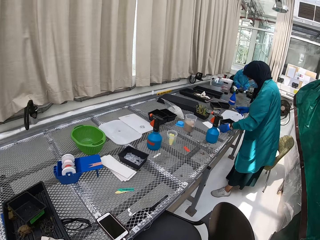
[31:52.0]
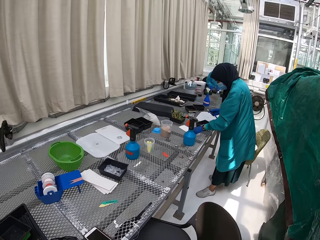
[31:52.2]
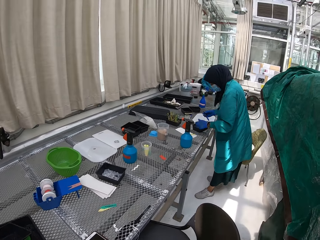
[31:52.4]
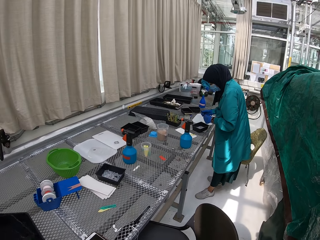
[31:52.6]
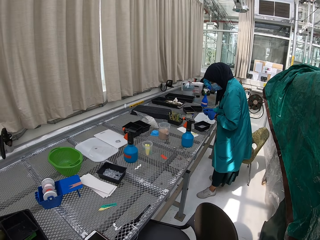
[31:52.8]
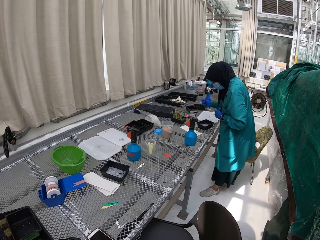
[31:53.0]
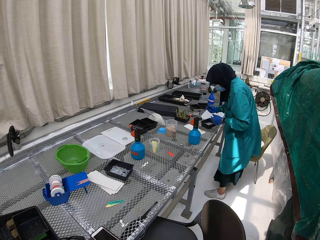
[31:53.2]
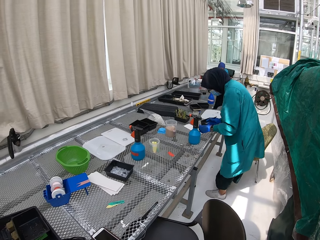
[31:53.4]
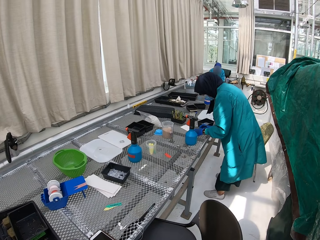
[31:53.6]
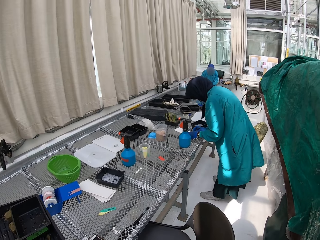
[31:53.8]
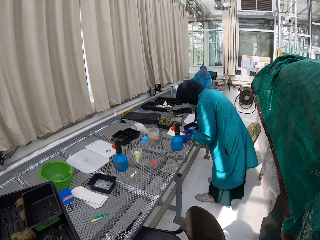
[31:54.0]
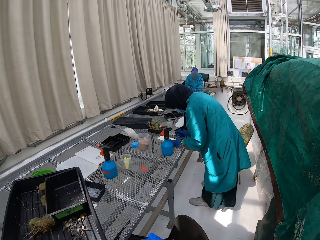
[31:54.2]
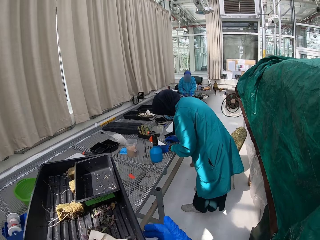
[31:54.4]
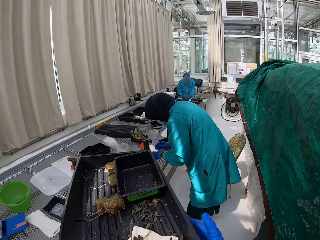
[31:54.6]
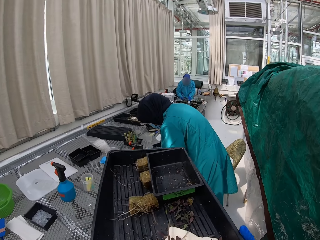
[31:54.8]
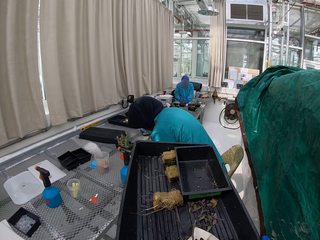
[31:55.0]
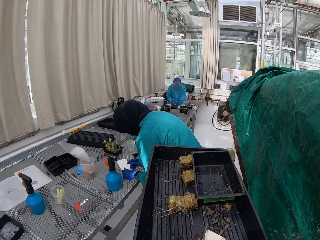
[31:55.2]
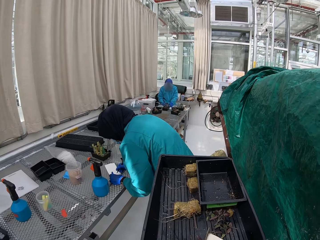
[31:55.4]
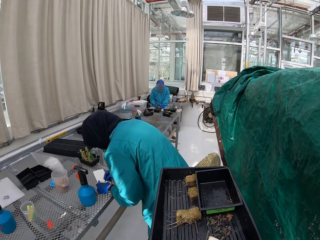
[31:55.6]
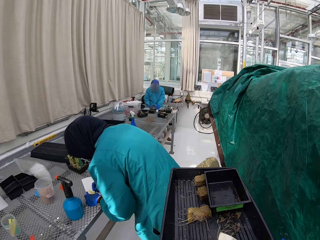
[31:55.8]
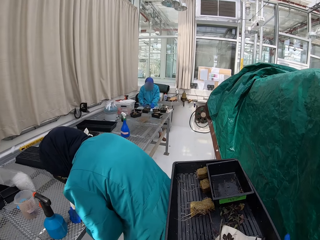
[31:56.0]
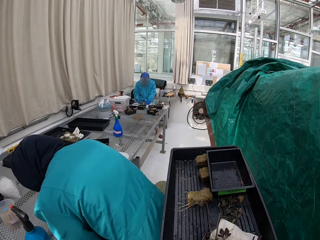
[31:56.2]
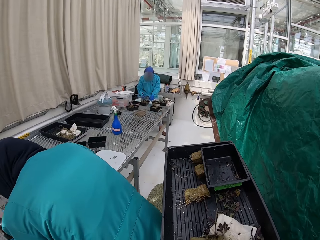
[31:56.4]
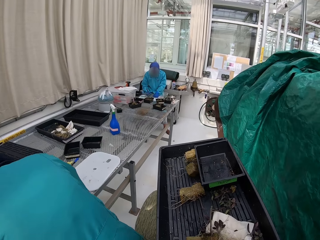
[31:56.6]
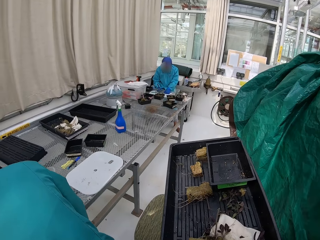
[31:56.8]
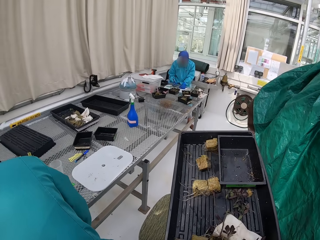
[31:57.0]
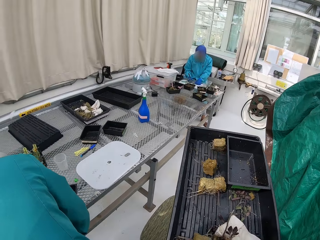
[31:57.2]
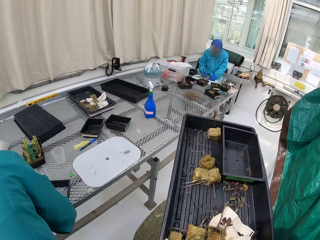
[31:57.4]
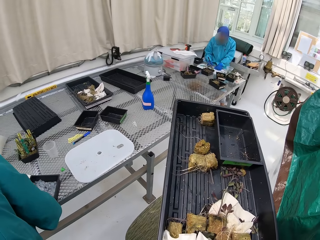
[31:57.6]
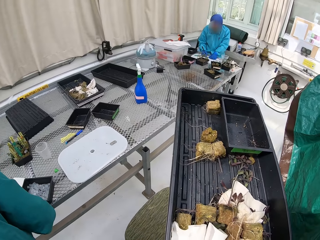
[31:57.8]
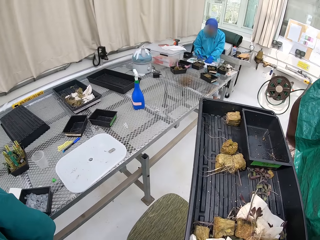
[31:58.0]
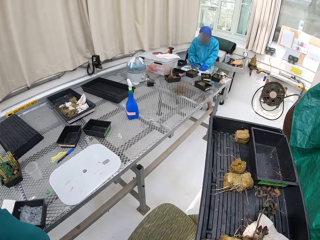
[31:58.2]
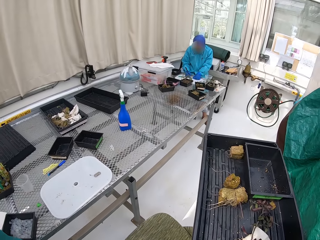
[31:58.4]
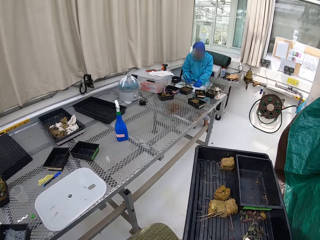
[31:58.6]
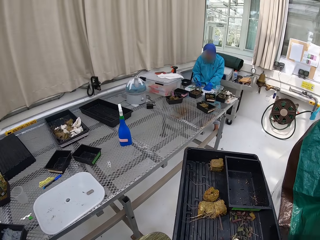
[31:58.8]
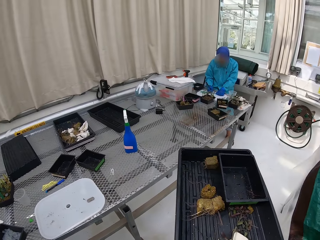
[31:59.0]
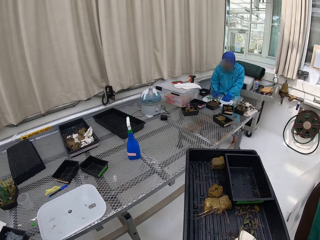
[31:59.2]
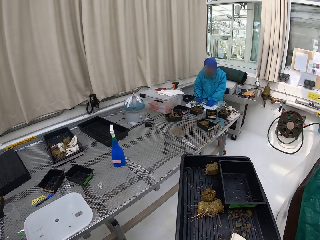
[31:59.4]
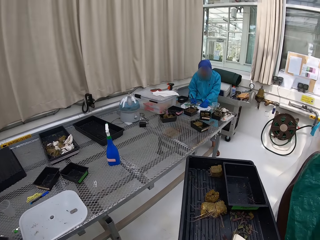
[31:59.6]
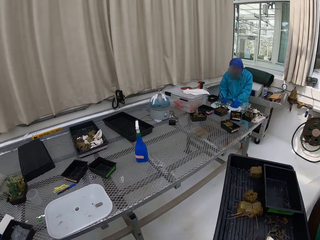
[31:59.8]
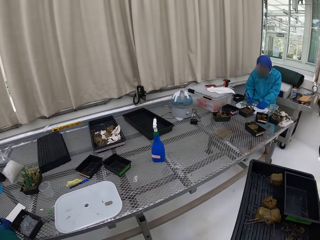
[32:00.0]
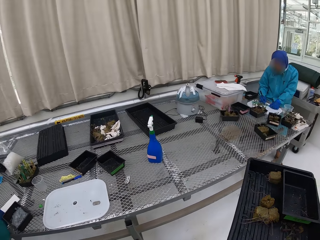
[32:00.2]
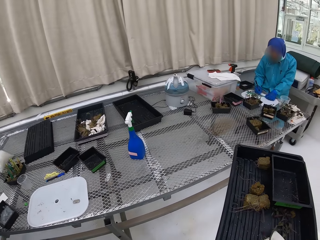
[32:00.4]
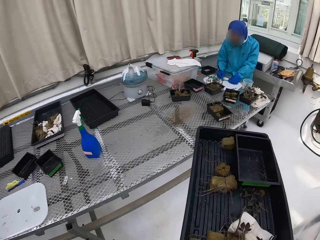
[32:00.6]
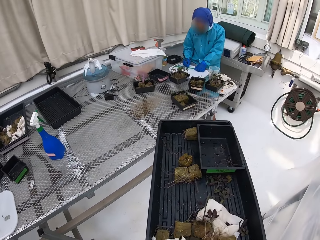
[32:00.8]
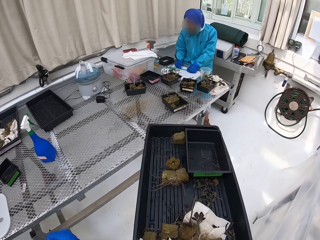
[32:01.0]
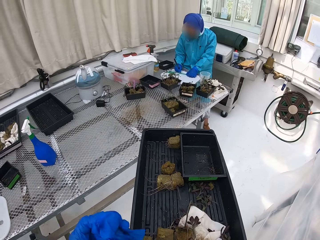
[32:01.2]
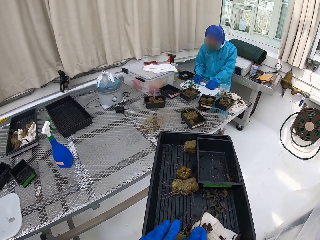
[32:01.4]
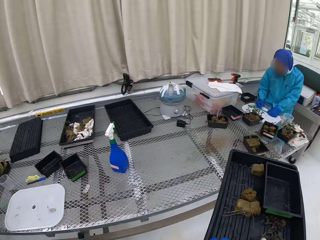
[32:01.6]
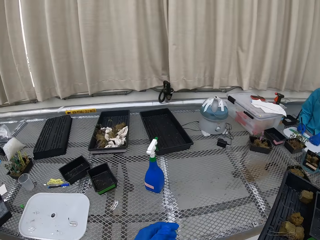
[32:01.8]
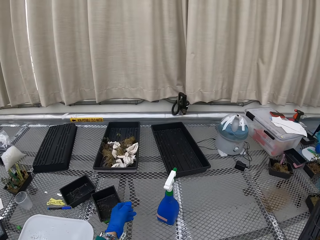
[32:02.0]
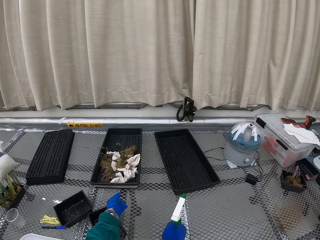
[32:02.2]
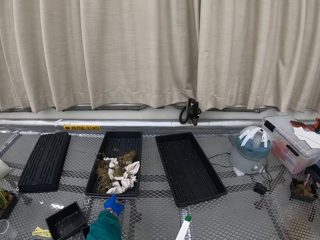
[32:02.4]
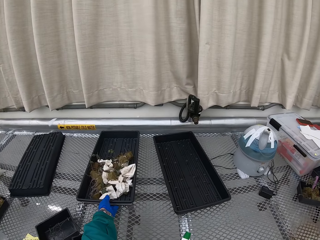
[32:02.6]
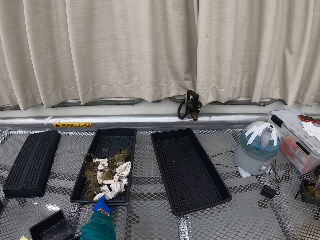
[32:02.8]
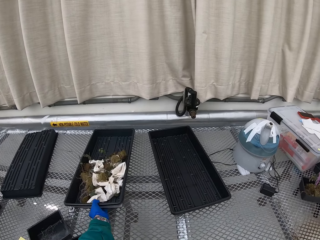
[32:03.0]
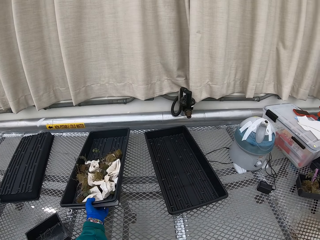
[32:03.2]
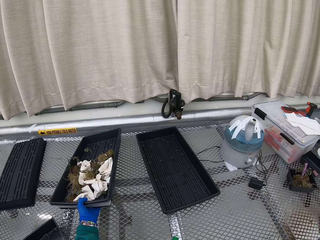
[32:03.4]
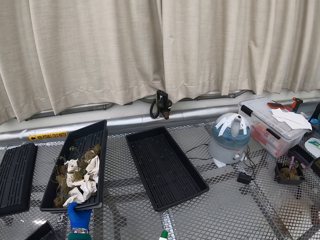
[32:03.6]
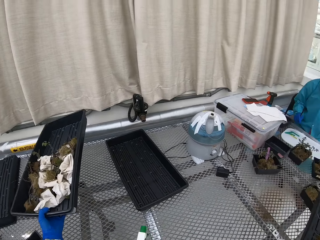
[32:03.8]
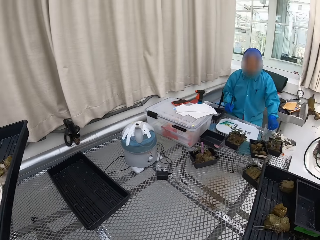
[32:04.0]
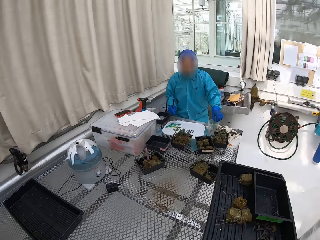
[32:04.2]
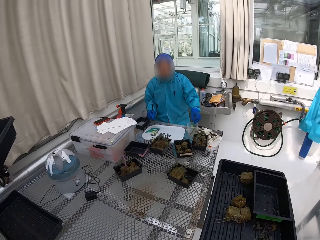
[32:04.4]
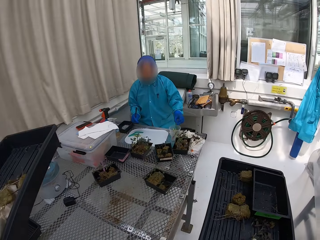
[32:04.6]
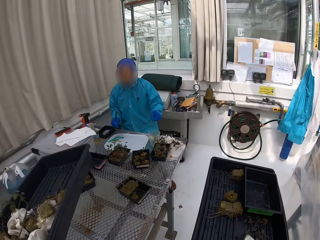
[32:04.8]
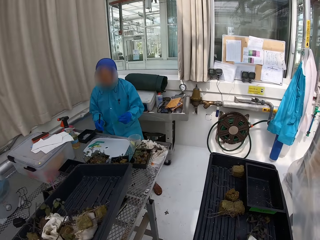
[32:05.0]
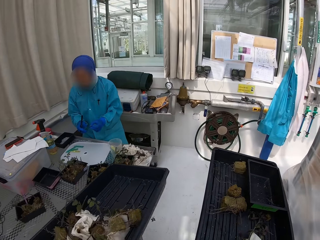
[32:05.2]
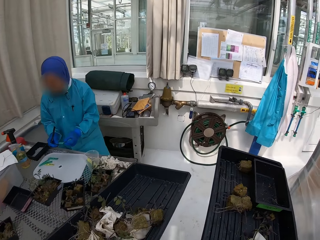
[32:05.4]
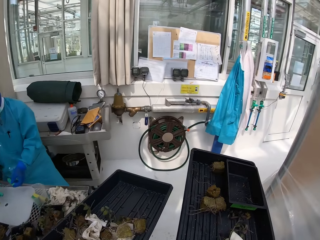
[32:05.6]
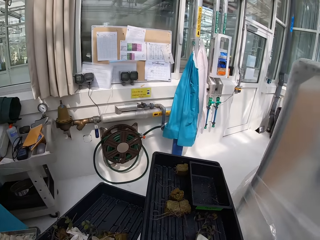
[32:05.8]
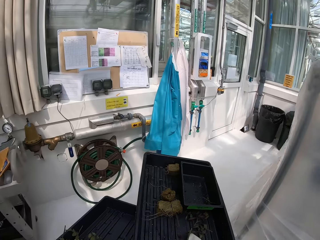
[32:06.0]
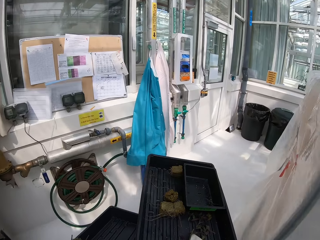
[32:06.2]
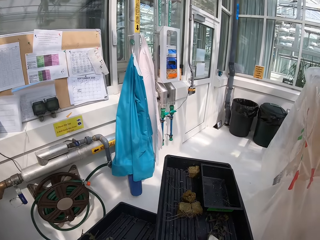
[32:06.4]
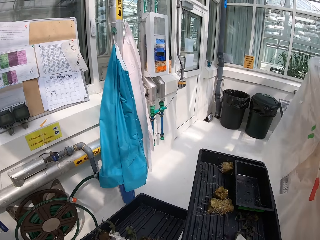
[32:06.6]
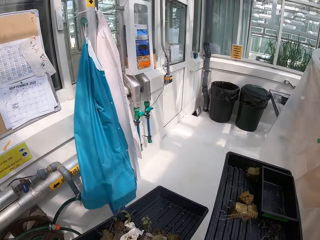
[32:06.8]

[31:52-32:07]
The camera wearer picks up the trash tray on the stand. They walk in the lab. A person writes on a paper. The camera wearer moves around. They pick up the trash tray on the stand. They gather trash. They walk in the lab.

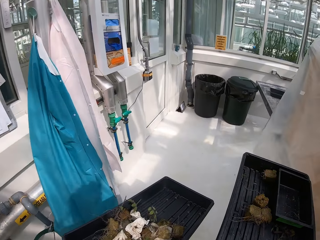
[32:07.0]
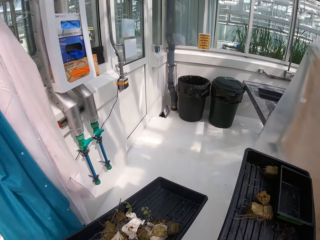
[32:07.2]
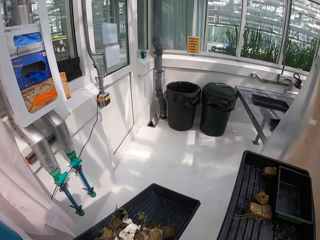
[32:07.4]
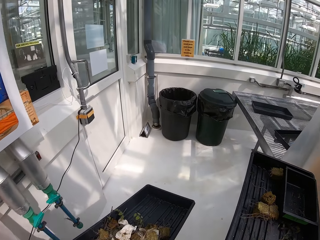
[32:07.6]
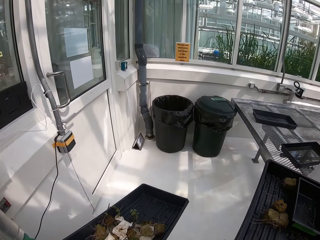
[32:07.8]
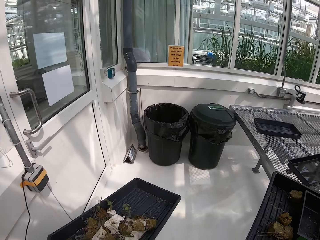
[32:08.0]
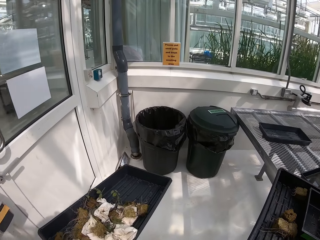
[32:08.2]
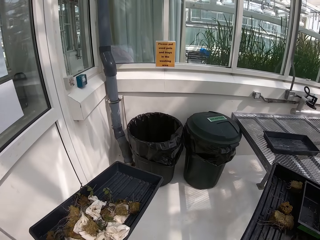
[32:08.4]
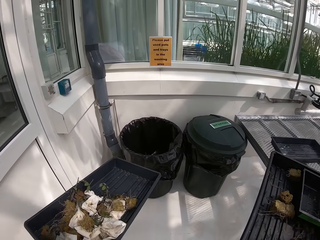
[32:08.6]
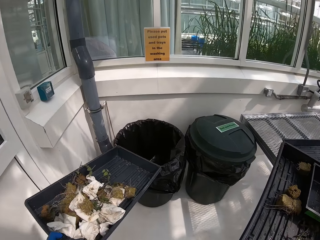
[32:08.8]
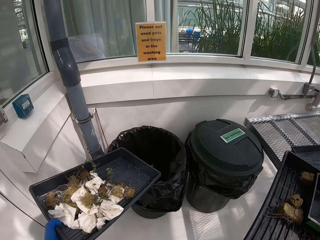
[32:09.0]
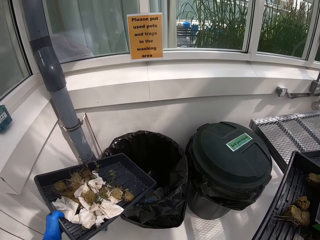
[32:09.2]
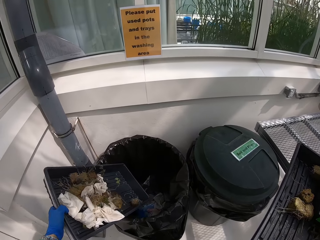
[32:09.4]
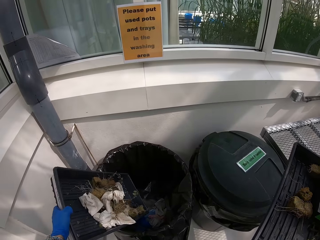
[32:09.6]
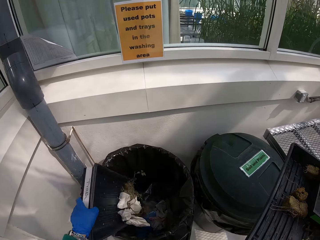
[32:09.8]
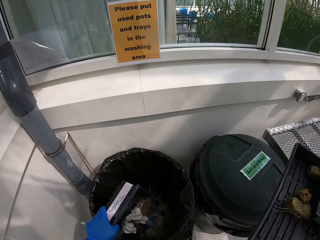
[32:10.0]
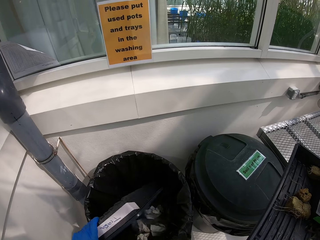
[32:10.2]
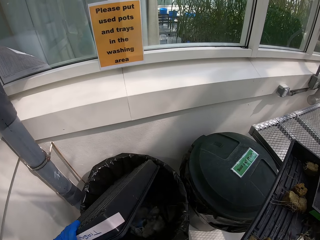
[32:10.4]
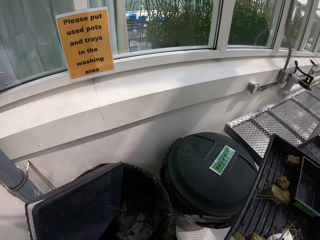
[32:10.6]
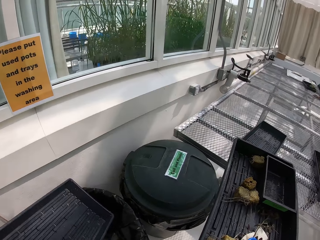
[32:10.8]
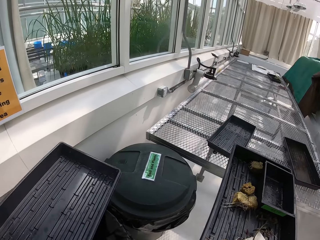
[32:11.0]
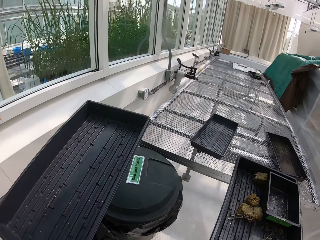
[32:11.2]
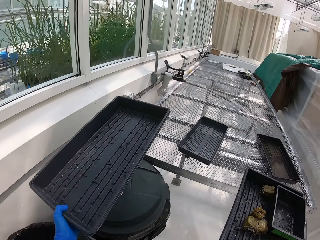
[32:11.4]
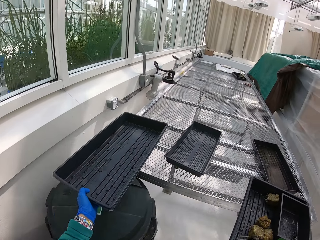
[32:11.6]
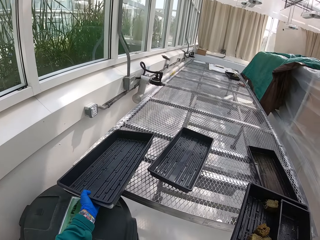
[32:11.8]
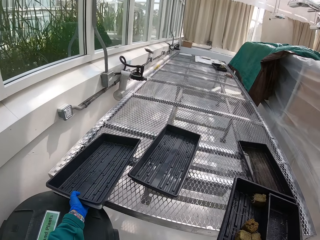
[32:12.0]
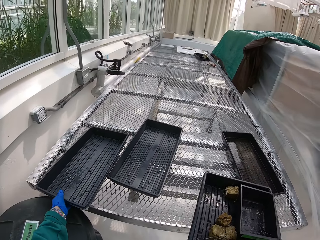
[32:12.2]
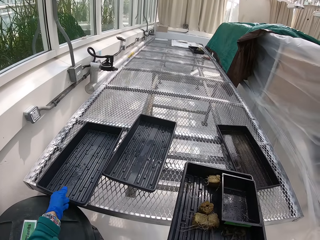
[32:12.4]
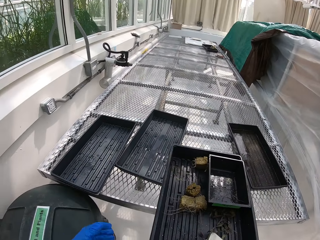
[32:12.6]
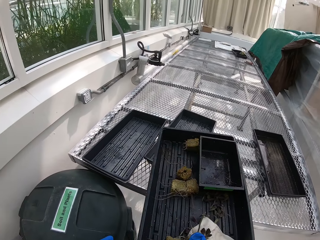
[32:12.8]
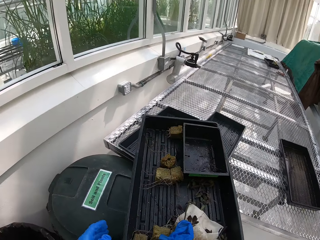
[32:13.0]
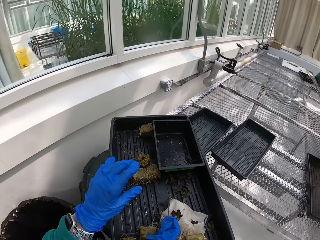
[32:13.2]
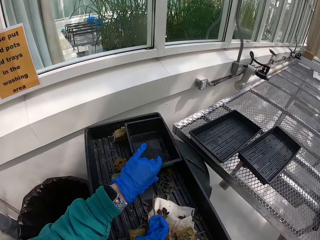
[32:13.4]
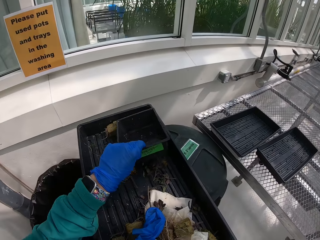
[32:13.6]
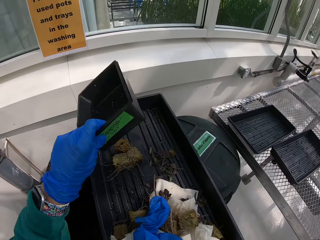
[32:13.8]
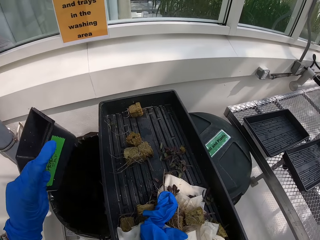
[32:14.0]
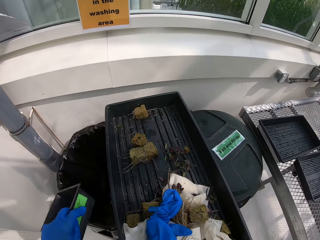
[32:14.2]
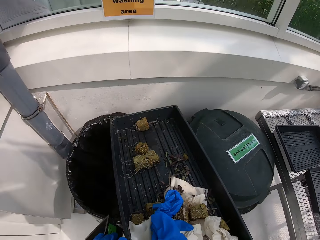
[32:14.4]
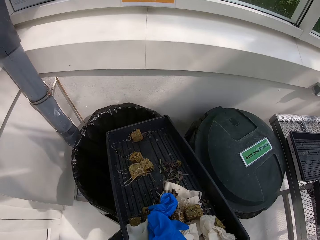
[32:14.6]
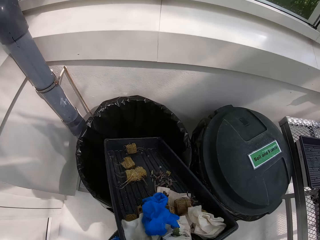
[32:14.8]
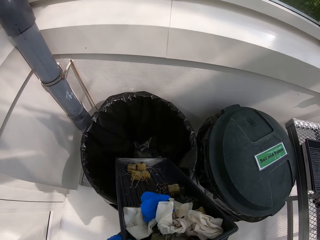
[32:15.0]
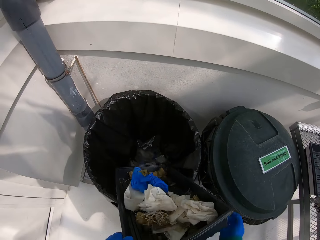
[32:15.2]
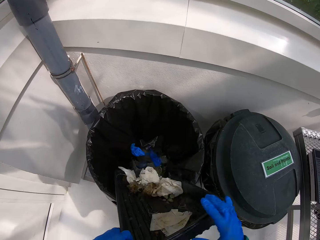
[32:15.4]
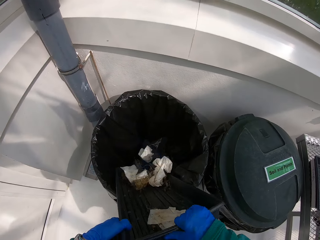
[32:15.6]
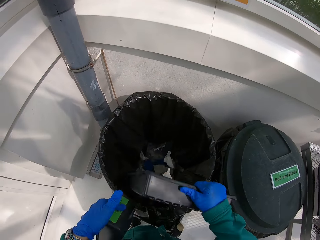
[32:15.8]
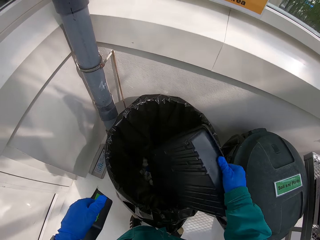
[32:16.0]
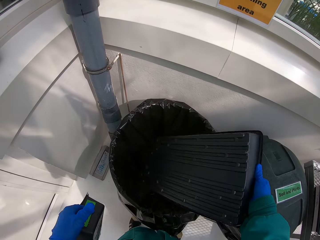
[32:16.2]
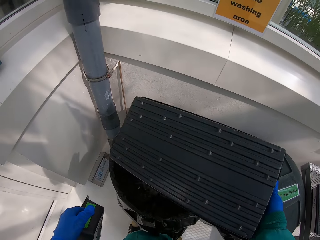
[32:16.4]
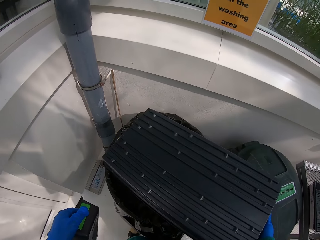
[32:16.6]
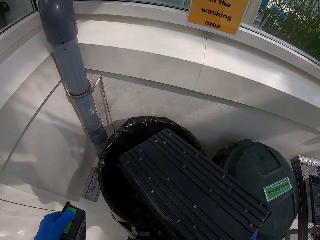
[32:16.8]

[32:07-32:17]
The camera wearer pours trash in the bin. They put the tray on the stand. They pour the trash in the bin.
